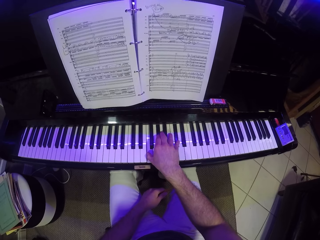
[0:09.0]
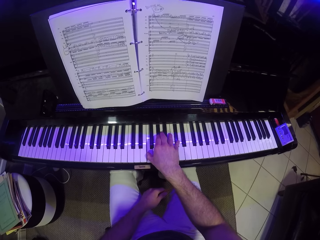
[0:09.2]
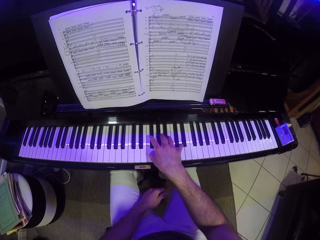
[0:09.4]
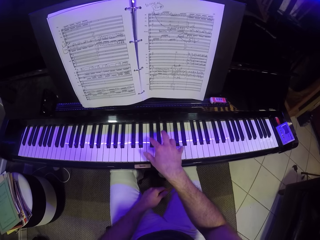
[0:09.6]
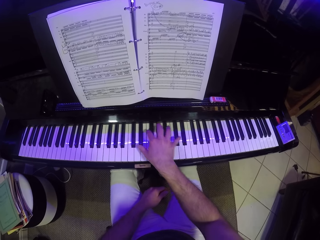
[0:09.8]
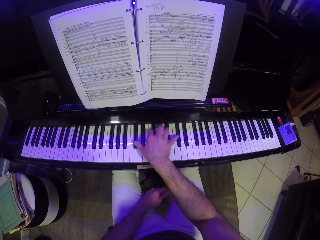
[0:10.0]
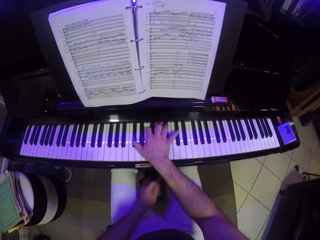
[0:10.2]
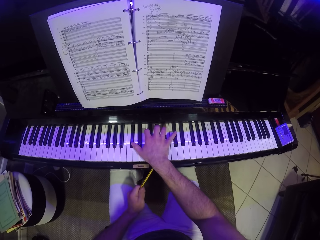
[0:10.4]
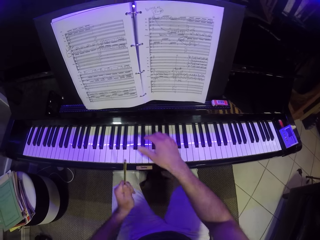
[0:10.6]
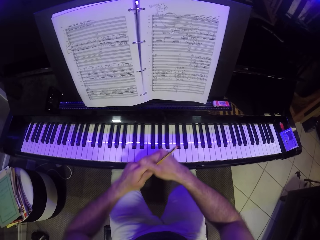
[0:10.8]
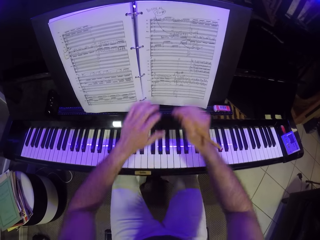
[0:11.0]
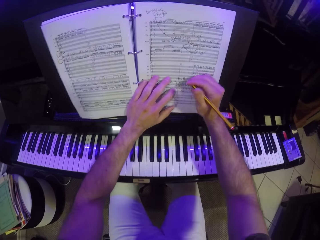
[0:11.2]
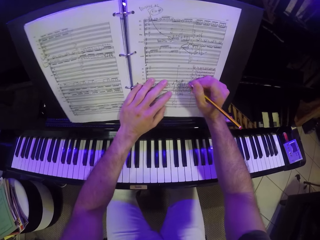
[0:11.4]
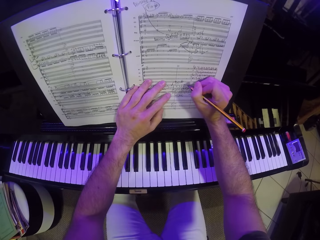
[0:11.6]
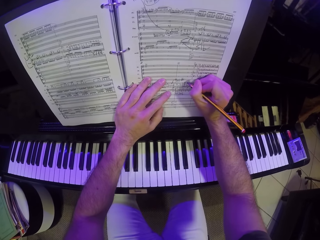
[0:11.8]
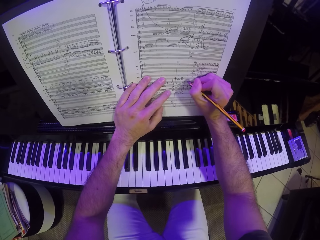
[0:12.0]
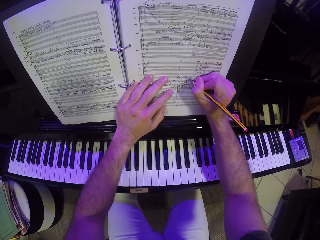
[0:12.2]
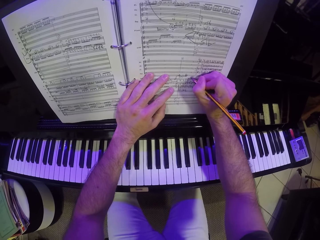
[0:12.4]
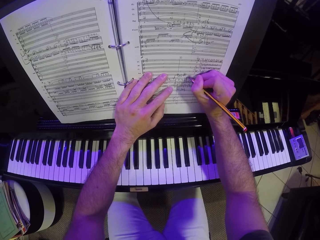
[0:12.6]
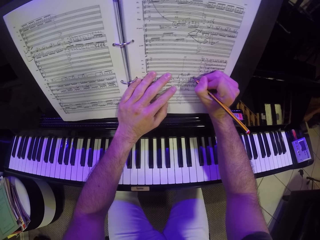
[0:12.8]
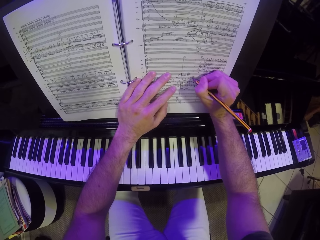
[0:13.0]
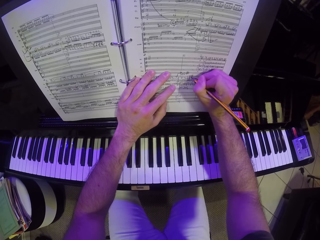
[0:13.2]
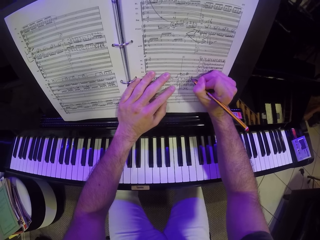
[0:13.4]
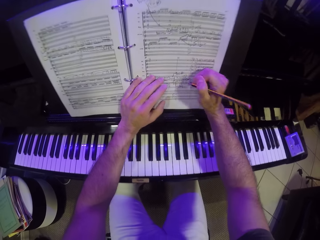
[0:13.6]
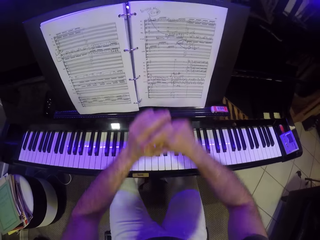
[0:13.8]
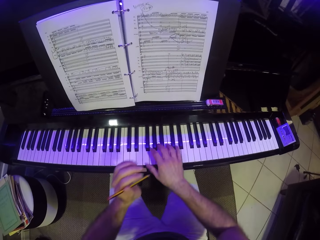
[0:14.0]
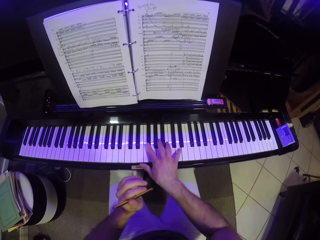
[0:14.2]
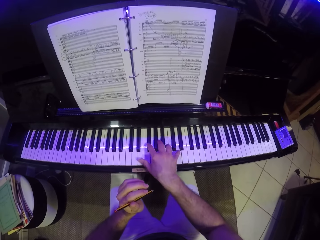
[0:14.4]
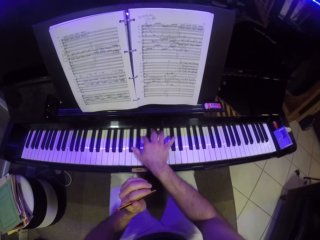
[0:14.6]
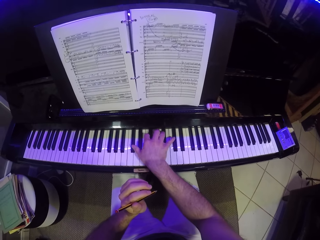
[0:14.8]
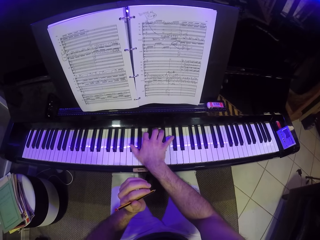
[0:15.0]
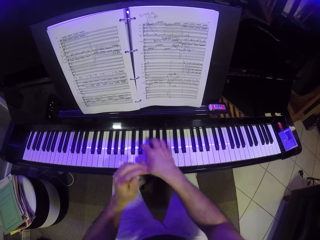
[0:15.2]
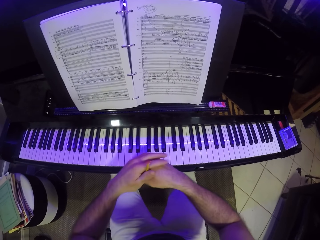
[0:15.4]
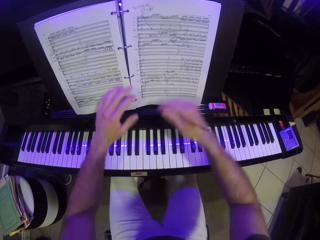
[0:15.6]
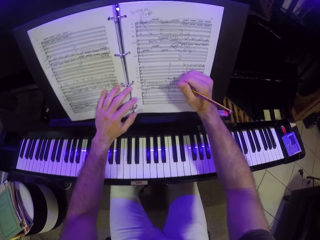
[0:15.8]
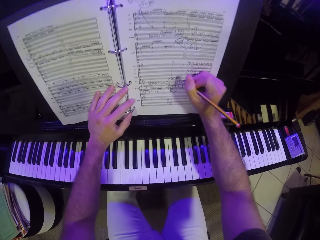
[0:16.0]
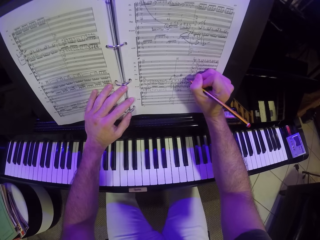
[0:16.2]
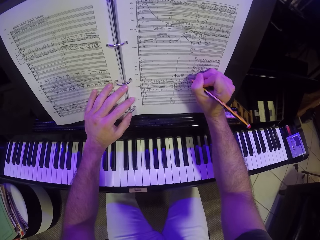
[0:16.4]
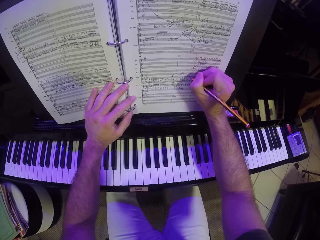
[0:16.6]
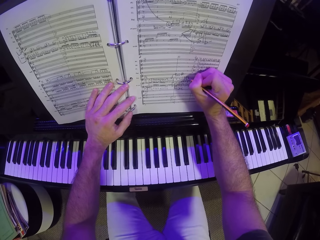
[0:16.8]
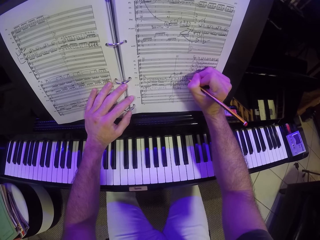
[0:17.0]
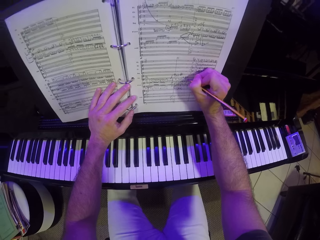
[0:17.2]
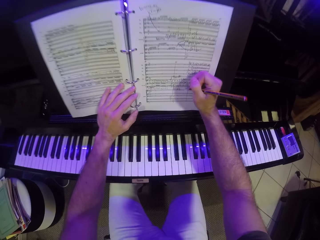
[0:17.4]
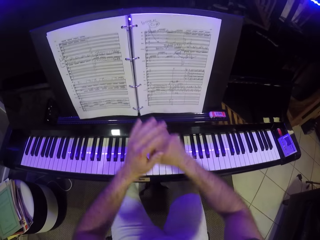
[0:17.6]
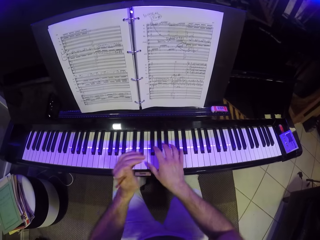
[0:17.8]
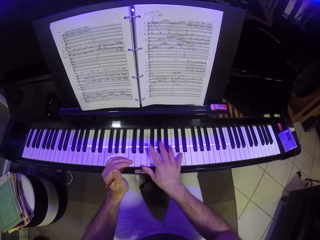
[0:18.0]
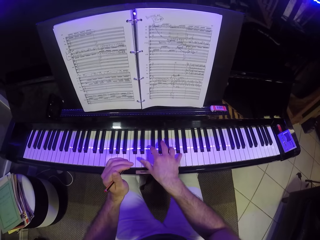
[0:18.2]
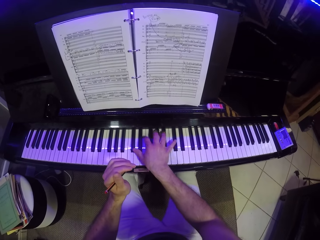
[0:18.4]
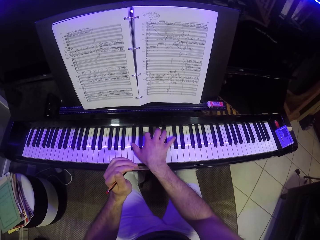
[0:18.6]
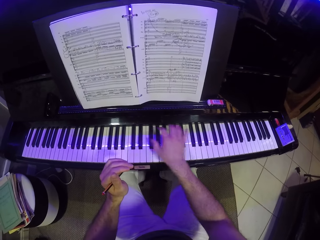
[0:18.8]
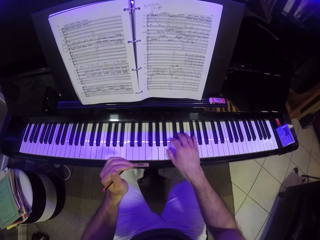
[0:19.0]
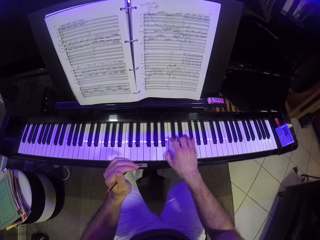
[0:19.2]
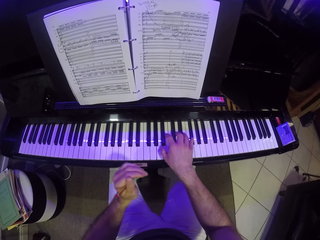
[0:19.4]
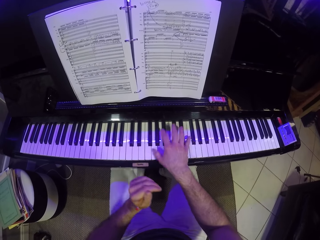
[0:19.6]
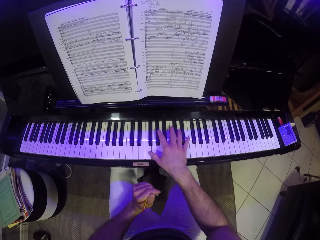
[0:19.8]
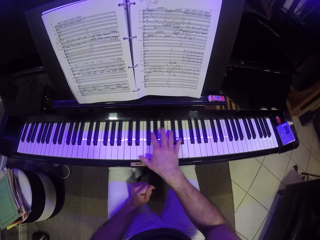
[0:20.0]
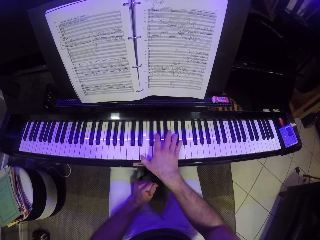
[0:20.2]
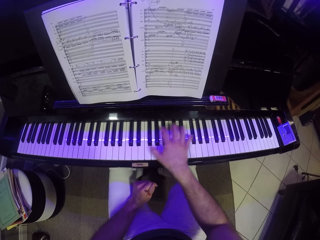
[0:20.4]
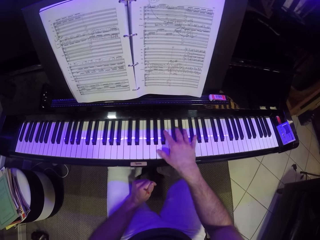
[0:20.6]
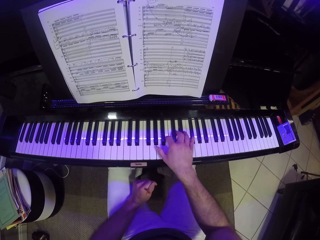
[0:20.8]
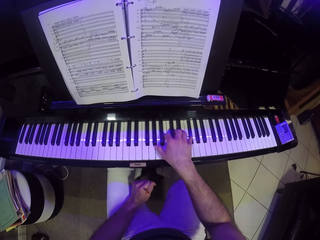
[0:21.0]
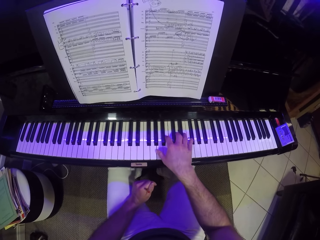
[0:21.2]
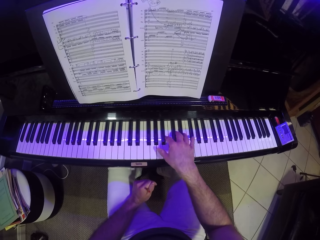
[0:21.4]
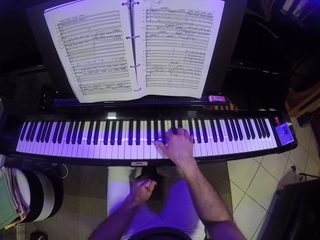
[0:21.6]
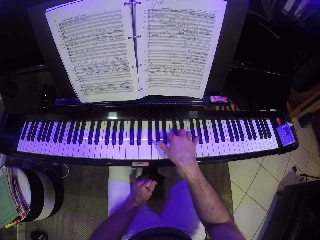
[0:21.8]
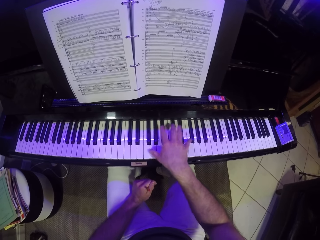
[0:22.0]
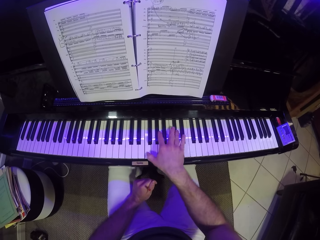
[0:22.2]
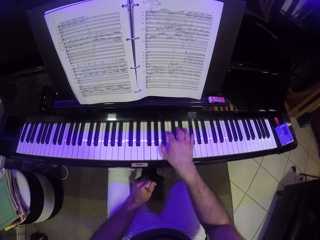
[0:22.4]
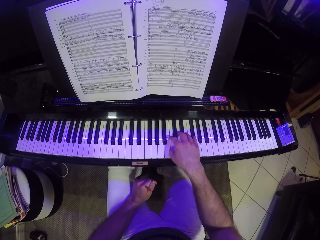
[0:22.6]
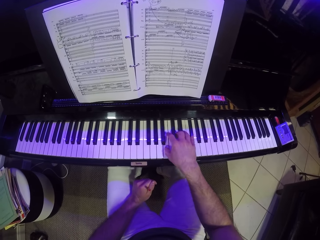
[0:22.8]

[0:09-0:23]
The camera wearer passes the pencil from his left hand to his right hand. He writes on a music sheet on the piano with his right hand. He passes the pencil from his right hand to his left hand. He plays the piano with his right hand. He passes the pencil from his left hand to his right hand. He writes on the music sheet on the piano with his right hand. He passes the pencil from his right hand to his left hand. He plays the piano with his right hand.

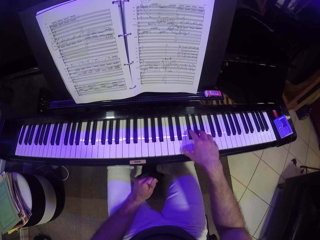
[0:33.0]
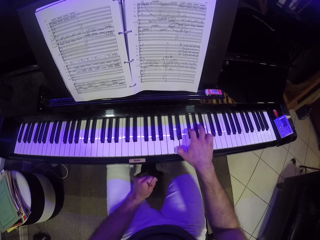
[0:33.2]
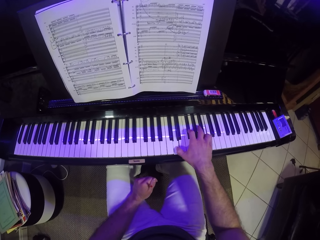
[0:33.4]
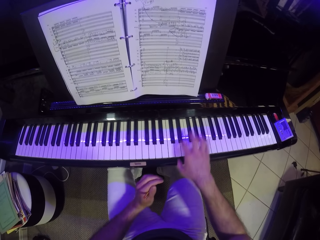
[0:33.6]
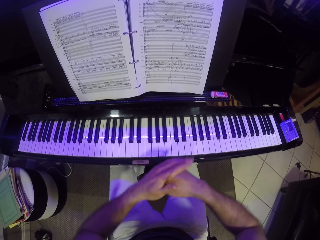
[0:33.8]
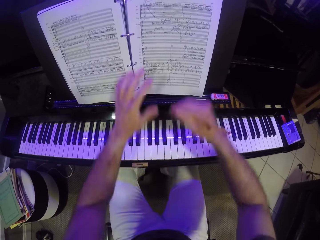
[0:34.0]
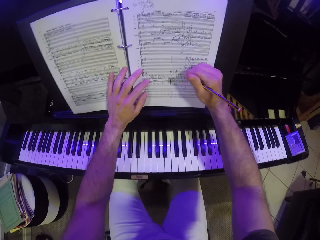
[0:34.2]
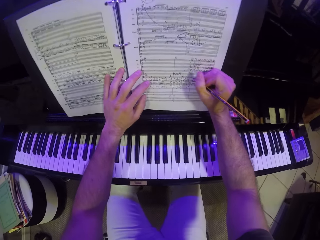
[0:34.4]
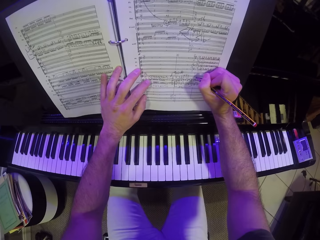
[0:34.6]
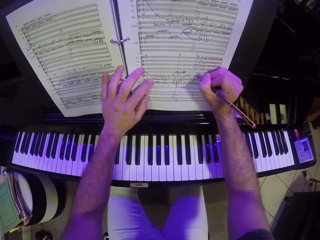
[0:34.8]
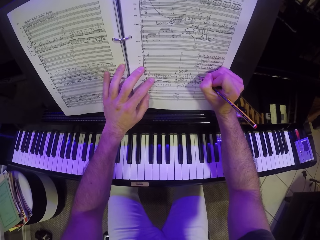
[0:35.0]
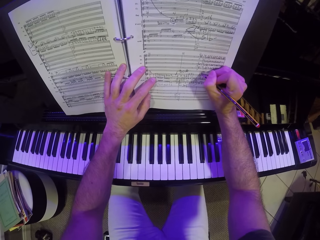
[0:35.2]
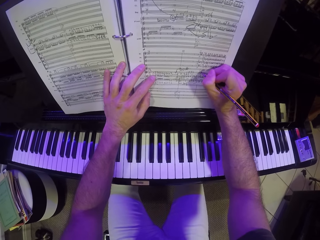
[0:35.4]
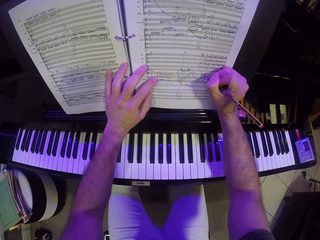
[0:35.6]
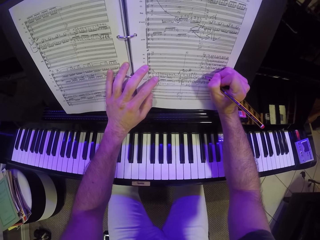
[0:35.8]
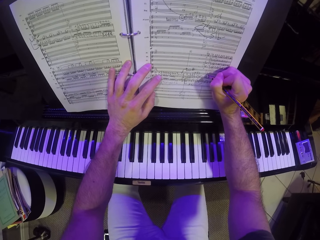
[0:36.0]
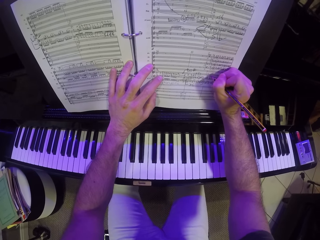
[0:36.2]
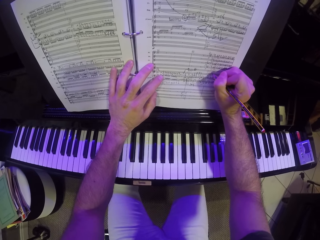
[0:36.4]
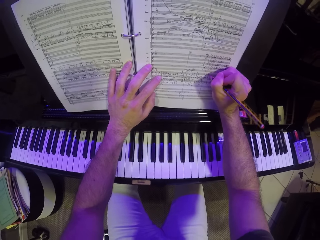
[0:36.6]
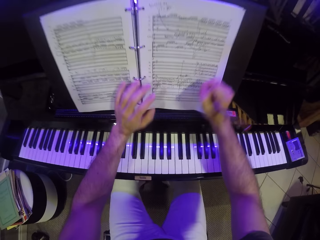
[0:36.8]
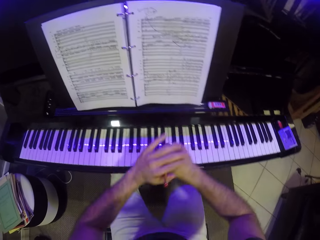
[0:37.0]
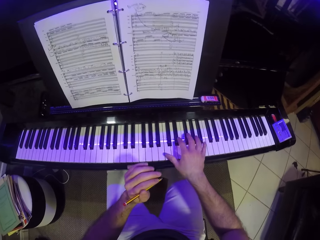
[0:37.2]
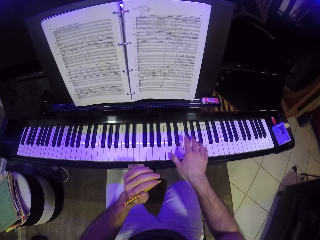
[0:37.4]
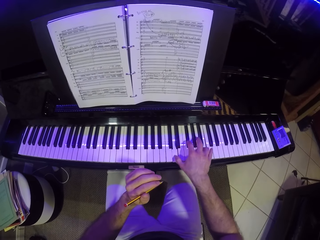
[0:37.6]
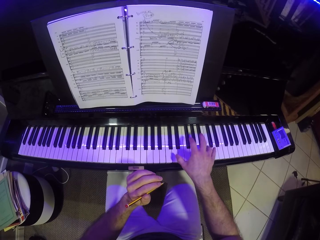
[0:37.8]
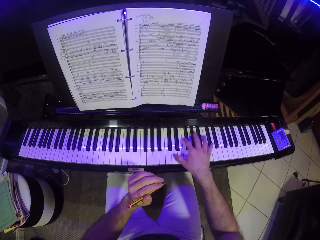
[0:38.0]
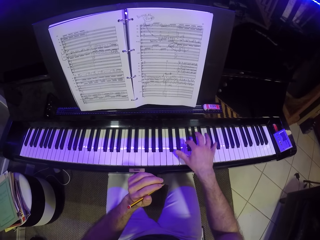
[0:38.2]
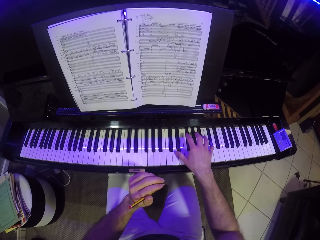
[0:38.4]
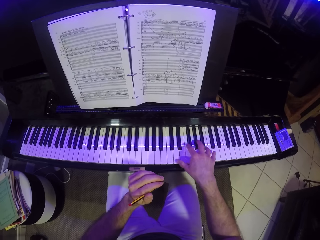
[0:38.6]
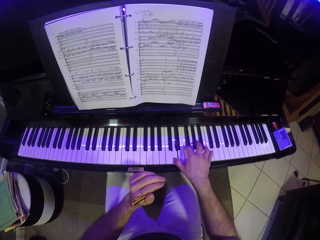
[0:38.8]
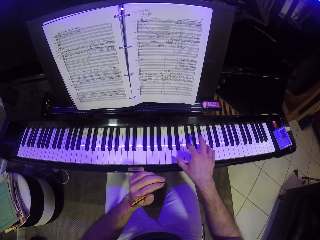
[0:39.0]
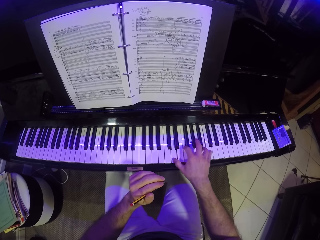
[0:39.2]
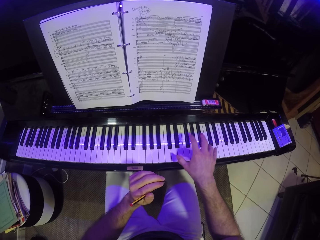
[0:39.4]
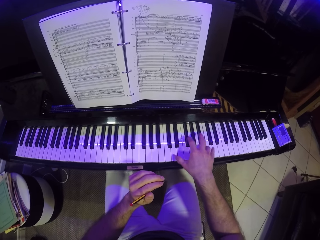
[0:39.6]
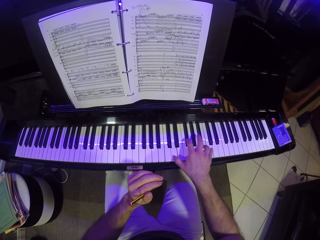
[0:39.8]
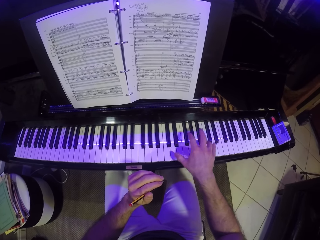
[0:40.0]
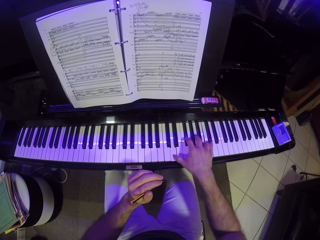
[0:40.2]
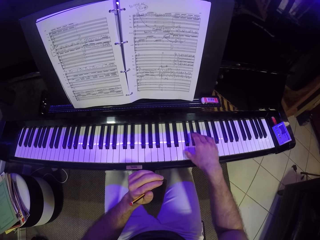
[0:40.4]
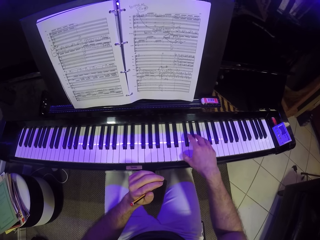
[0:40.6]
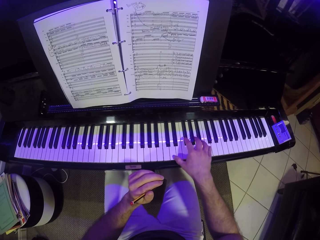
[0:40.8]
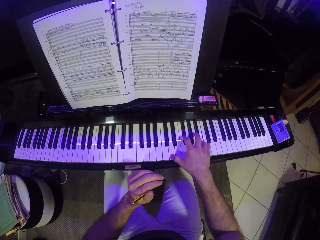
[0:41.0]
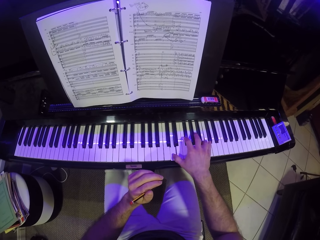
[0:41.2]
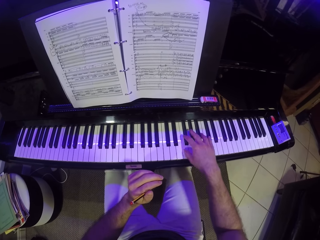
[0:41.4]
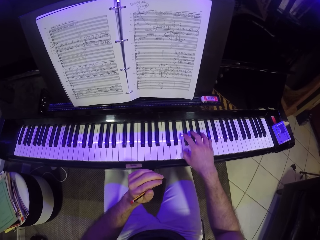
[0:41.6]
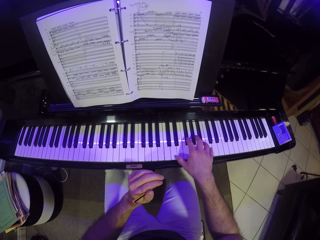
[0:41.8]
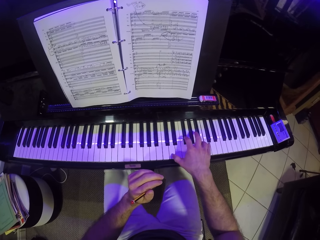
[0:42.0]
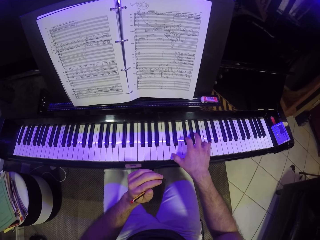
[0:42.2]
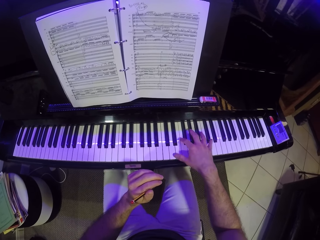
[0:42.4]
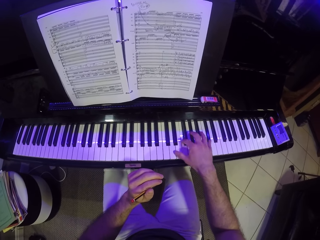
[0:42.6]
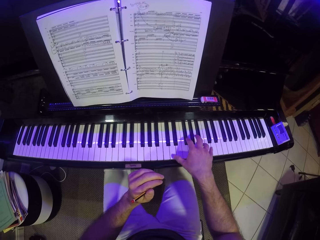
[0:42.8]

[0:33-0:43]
The camera wearer passes the pencil from his left hand to his right hand. He writes on the music sheet on the piano with his right hand. He passes the pencil from his right hand to his left hand. He plays the piano with his right hand.
